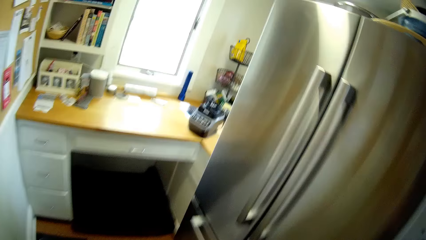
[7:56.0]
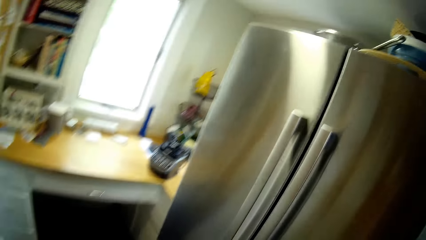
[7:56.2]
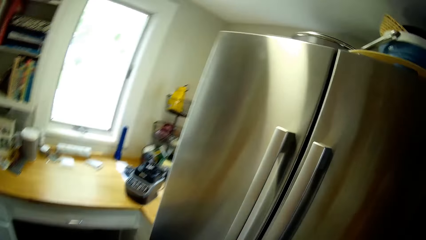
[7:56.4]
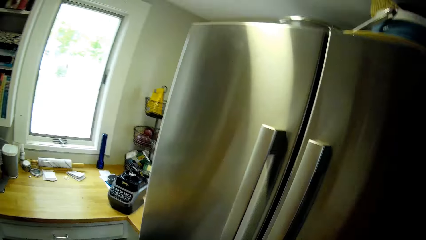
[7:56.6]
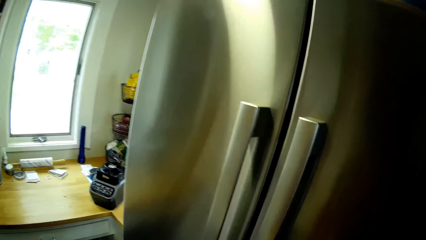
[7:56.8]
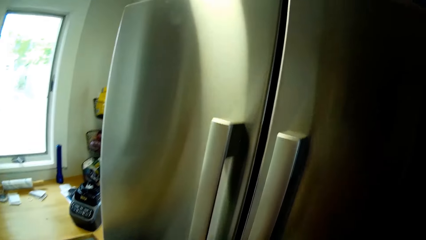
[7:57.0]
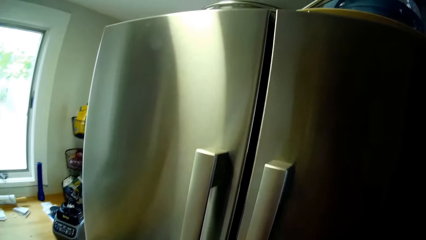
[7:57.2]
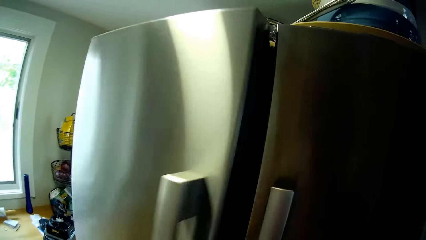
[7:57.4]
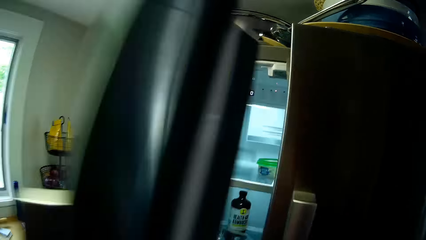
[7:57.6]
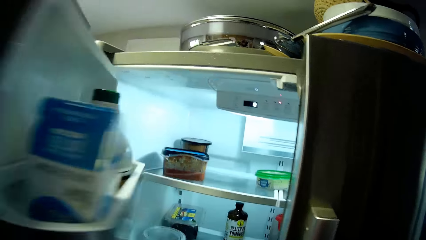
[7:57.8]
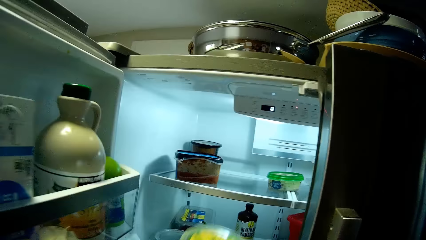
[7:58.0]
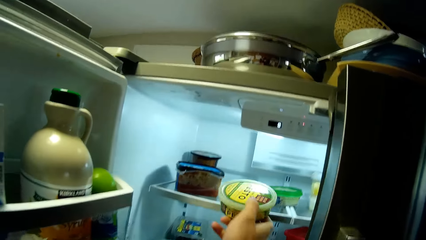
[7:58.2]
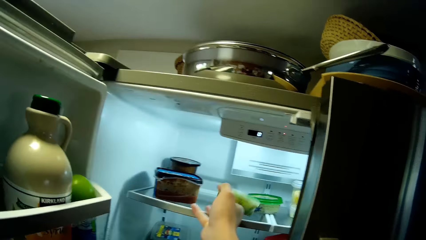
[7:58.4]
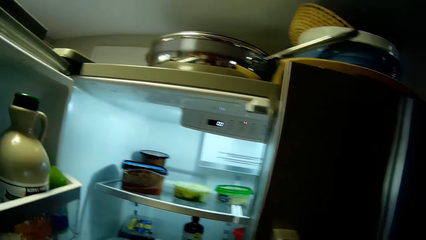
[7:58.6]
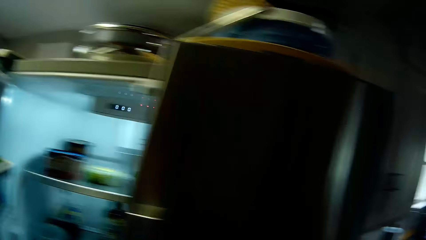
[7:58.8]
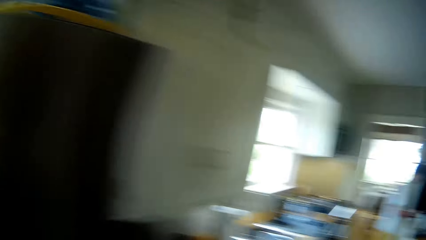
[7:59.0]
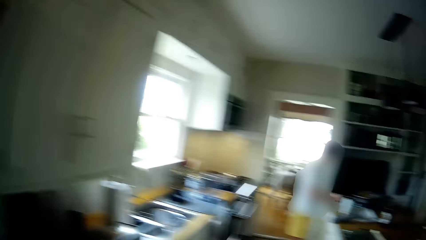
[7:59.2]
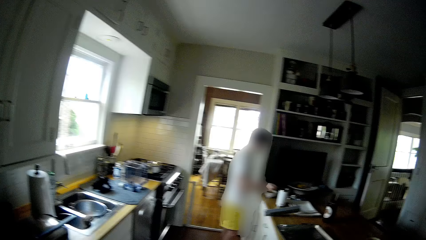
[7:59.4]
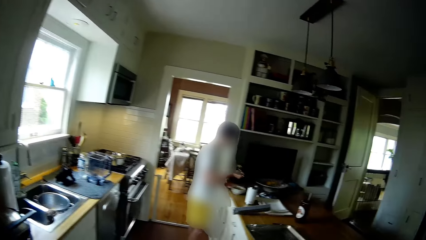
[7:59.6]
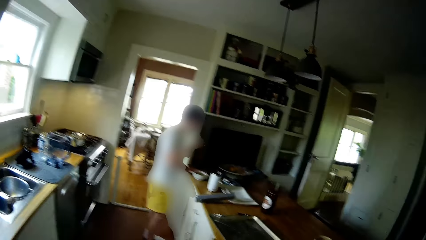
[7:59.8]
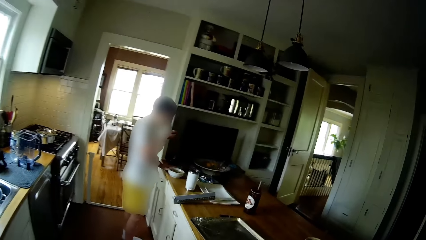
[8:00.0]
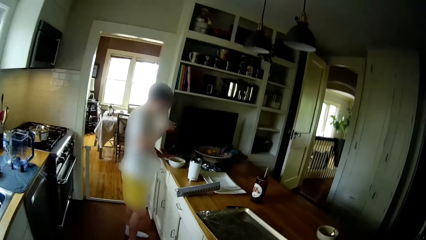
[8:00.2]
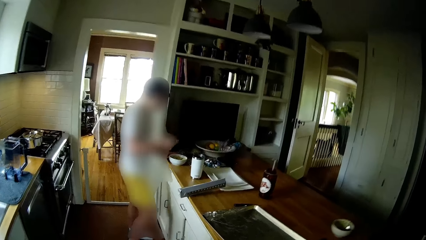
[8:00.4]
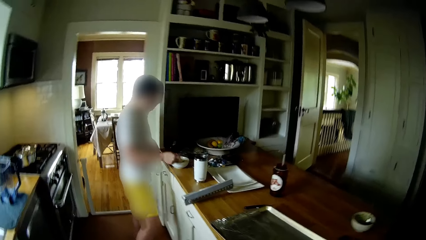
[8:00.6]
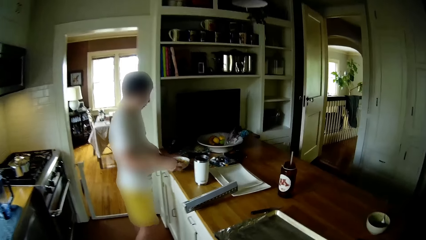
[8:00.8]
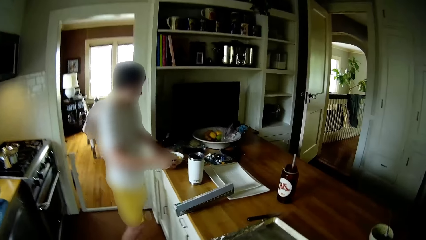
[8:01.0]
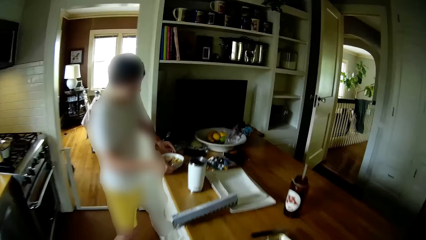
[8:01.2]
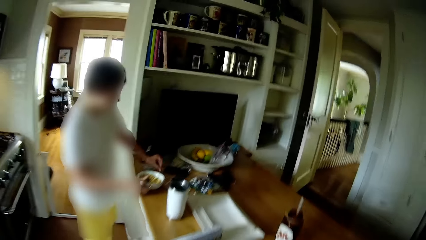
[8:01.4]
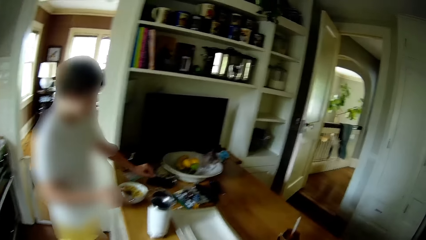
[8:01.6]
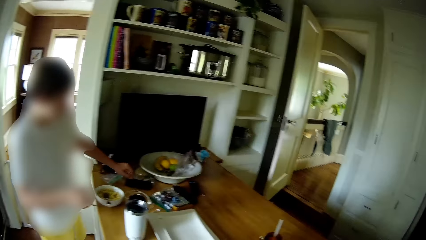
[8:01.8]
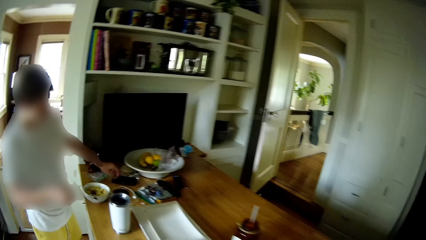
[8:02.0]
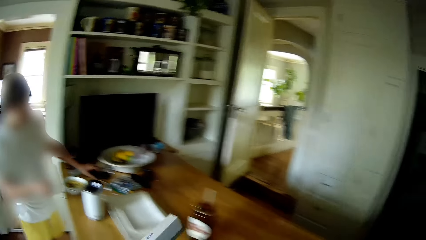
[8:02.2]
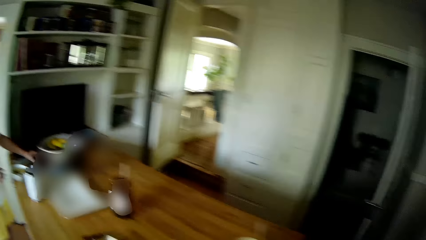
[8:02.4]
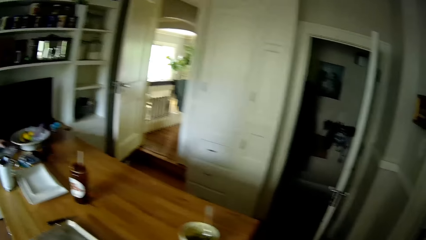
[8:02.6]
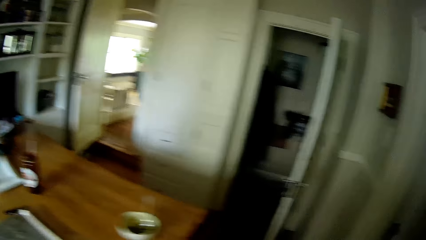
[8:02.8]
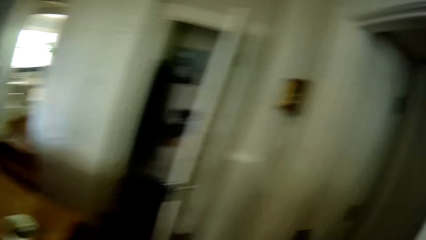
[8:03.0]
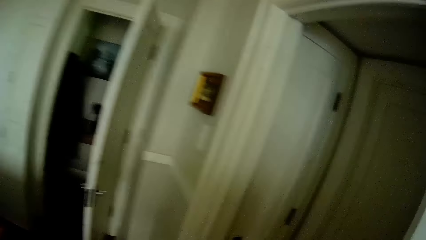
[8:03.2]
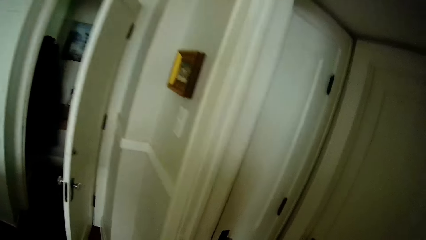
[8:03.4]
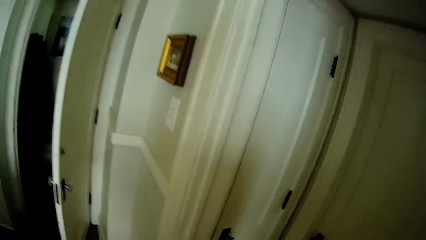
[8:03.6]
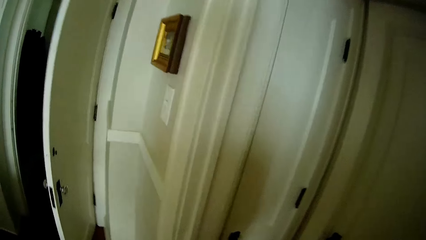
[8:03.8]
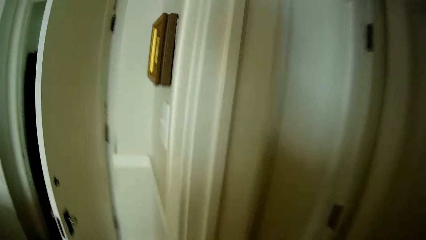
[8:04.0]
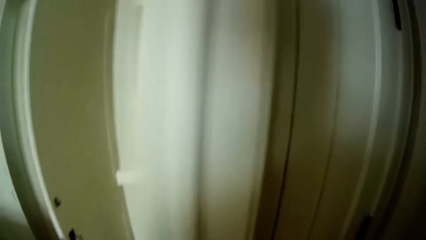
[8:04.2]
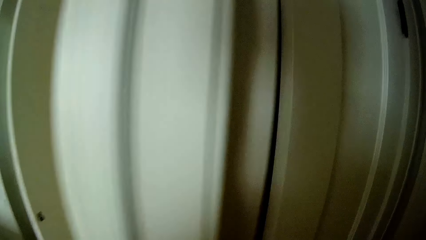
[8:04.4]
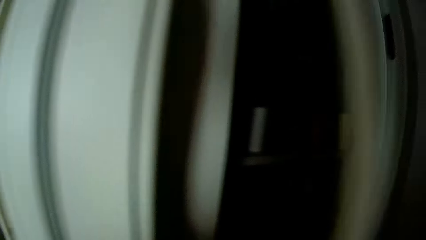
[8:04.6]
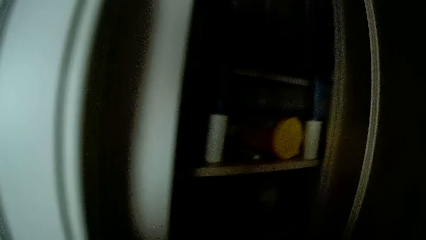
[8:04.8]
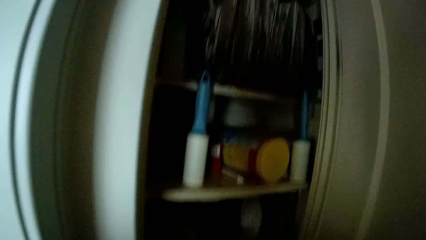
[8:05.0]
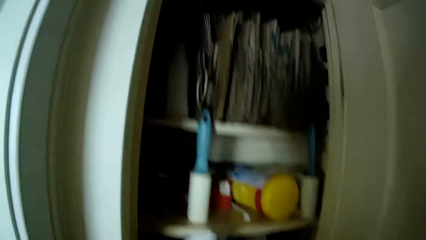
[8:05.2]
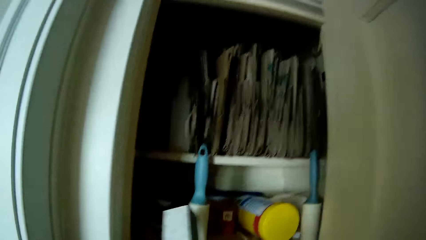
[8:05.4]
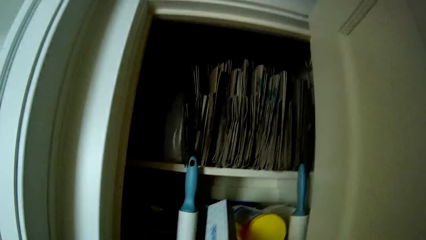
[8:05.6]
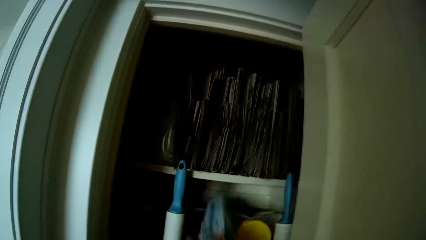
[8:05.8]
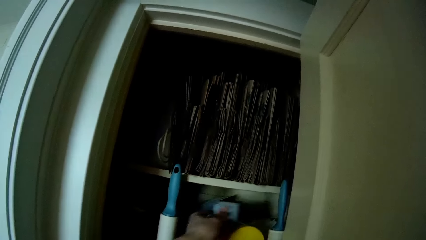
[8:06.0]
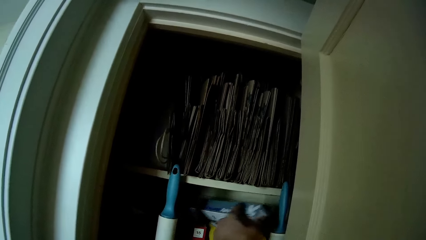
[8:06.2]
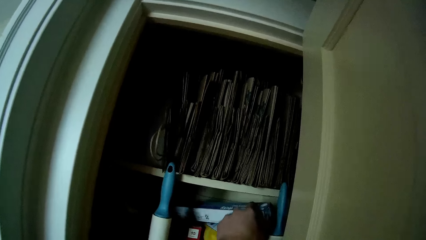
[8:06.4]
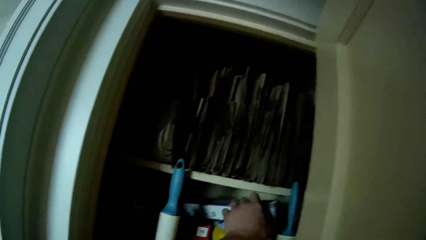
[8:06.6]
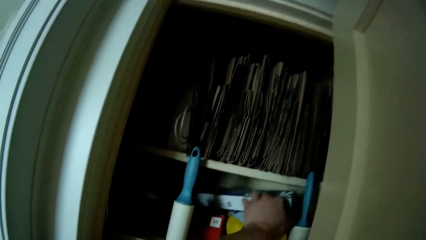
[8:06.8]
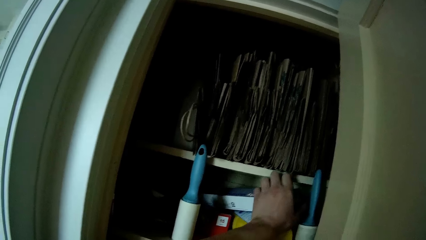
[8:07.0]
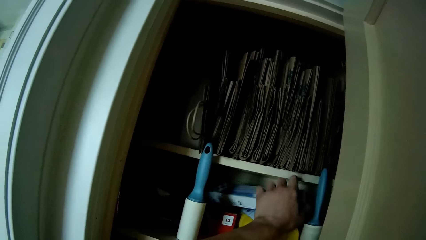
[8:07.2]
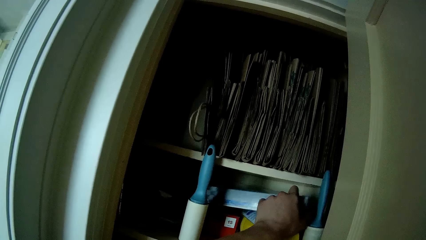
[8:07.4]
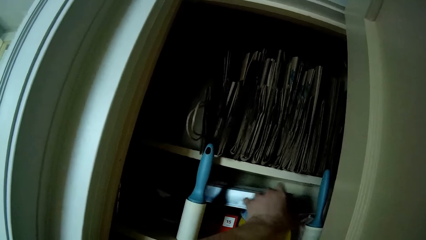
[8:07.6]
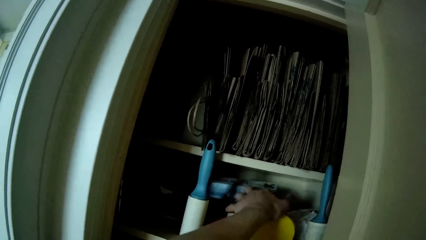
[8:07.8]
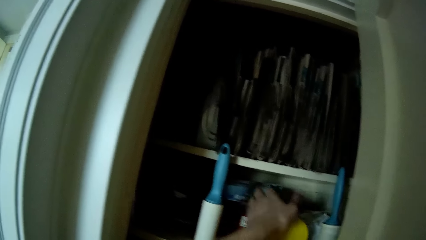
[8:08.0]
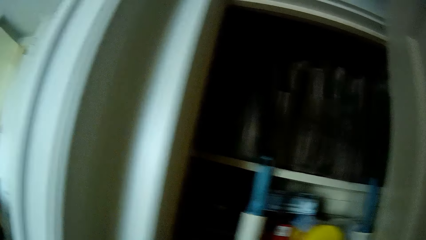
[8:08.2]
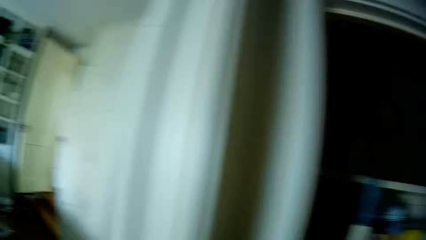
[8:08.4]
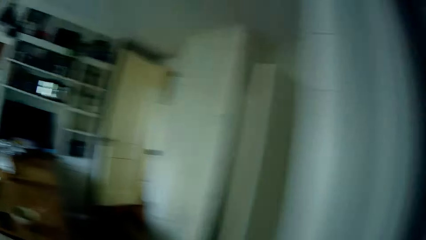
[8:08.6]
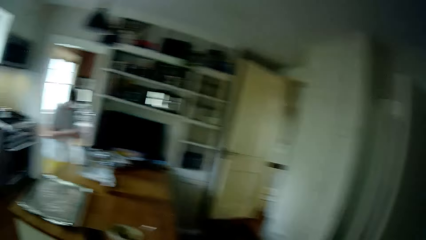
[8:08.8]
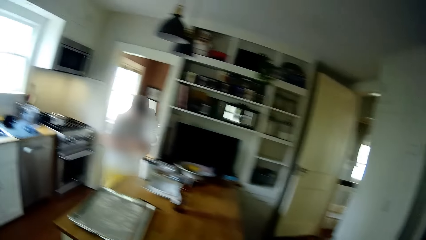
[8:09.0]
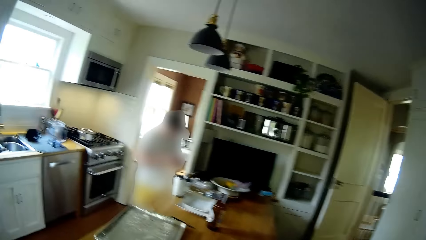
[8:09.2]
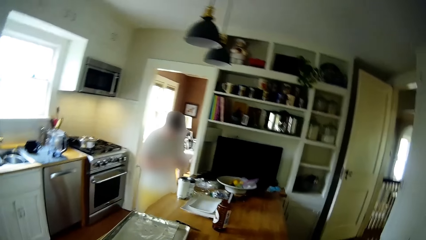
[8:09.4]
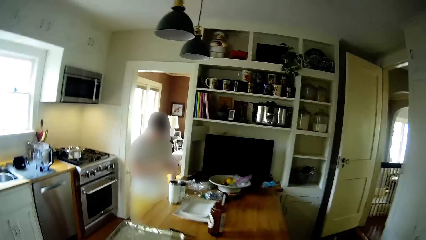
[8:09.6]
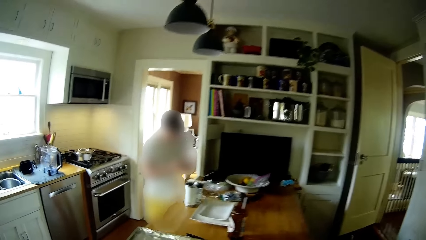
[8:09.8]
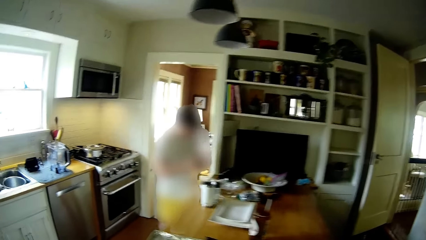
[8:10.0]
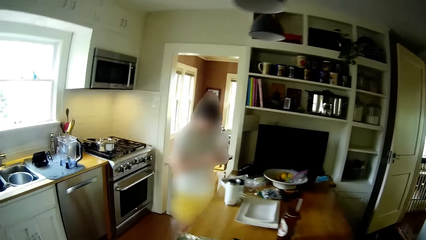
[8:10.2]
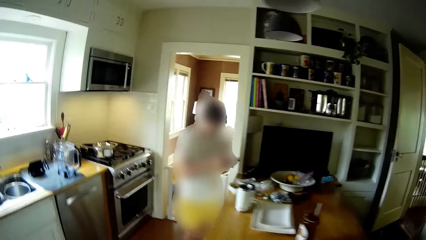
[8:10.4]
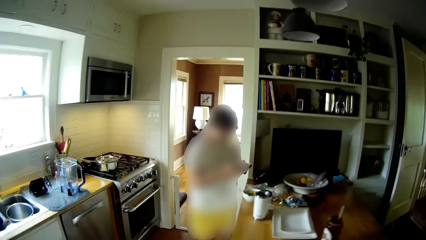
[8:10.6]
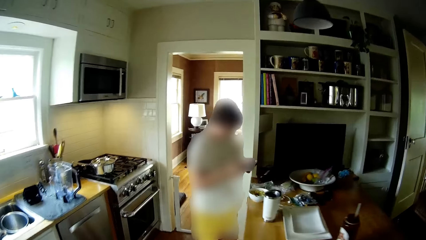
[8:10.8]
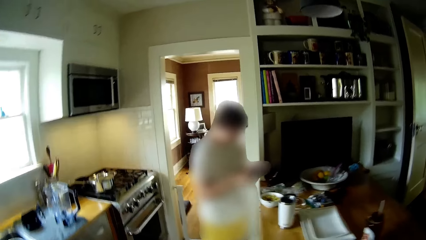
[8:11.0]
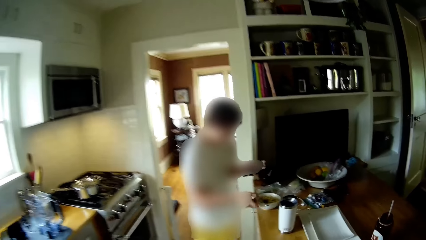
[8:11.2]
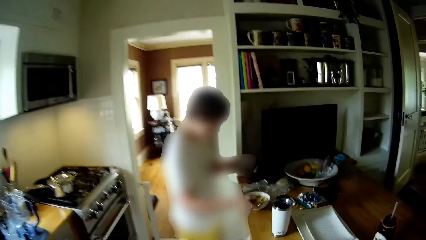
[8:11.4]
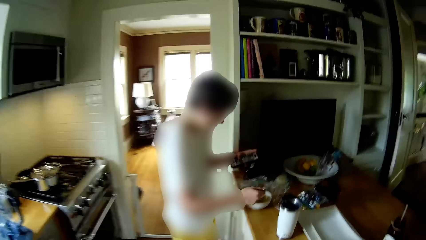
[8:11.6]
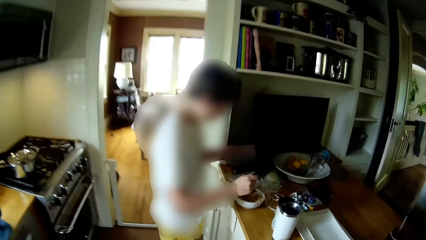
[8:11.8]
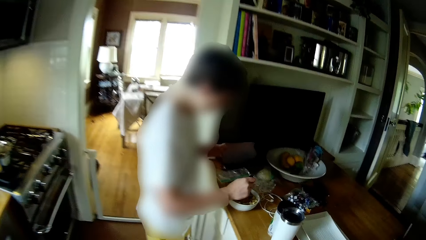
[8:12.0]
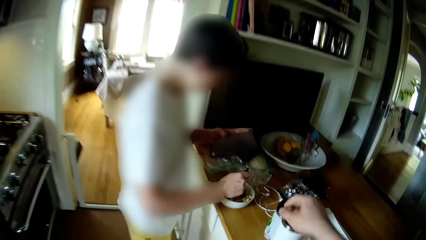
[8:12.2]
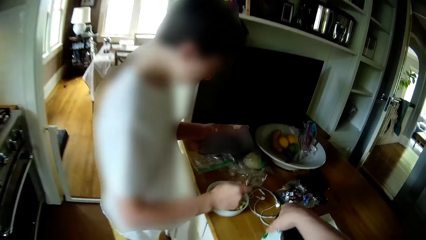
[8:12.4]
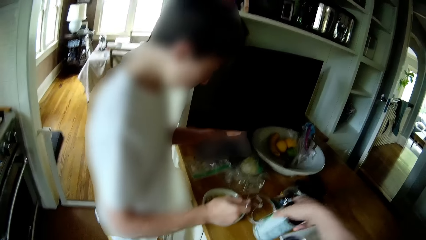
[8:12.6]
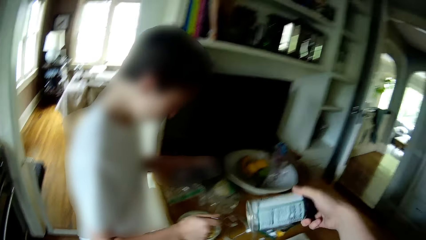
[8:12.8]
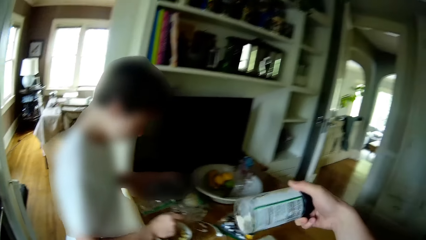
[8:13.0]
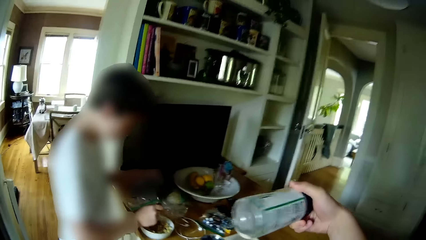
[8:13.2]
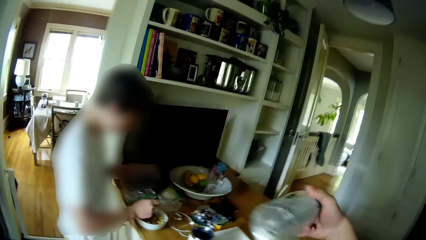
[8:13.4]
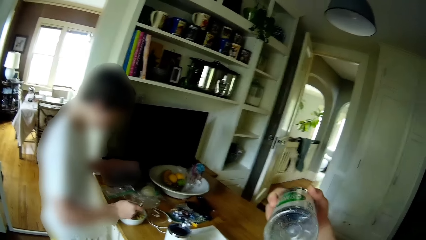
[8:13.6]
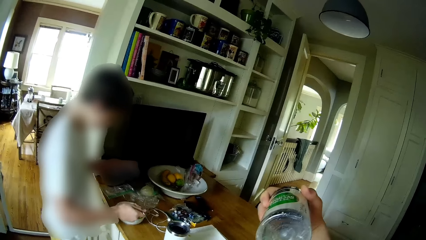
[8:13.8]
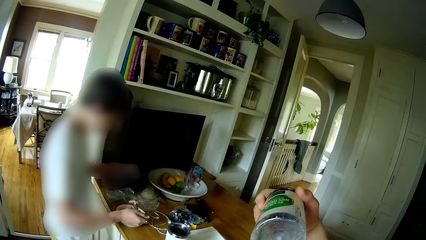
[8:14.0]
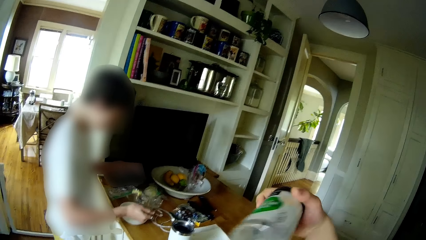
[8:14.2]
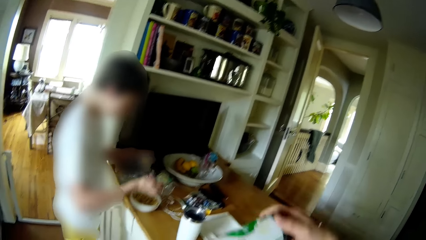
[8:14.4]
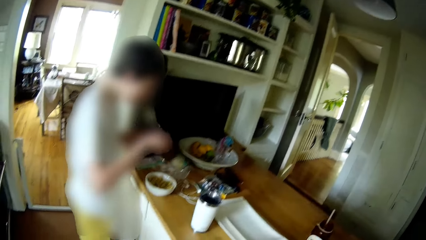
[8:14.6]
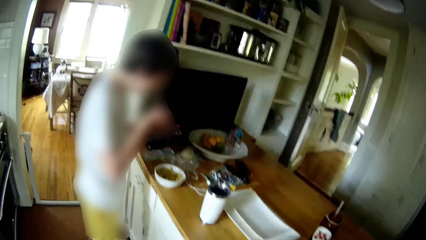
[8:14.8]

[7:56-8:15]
The camera wearer opens the fridge. He puts the bowl of vegetables into the fridge with his right hand. He puts the stew on the fridge. He converses with the boy. The boy picks up a mobile phone with his left hand. The camera wearer walks around. He opens the cabinet. He puts the foil box into the closet with his left hand. He soliloquizes the song. He walks around. The boy operates his phone with both hands and eats the spaghetti with the spoon in his right hand. The camera wearer picks up the table salt from the table with his right hand.
